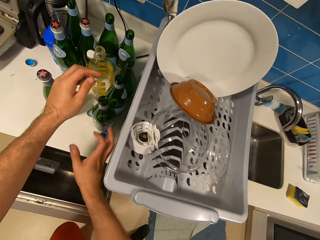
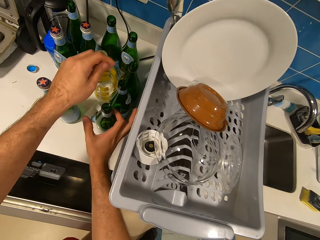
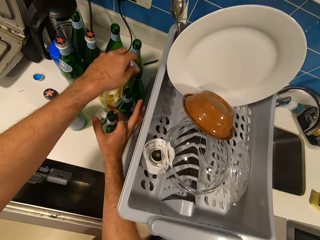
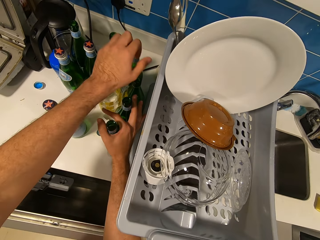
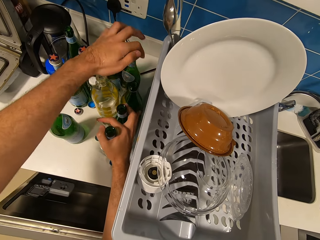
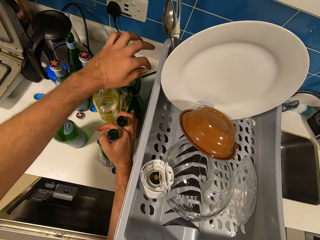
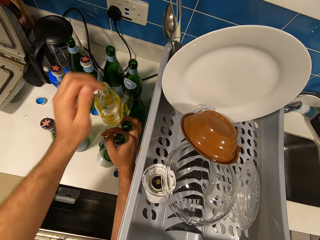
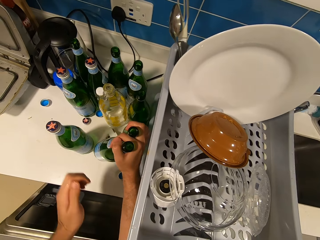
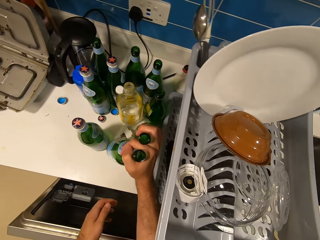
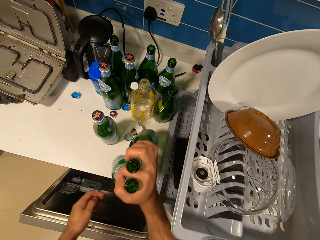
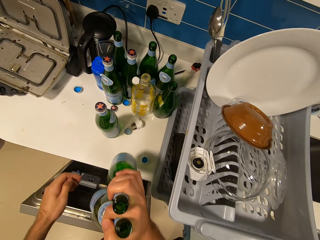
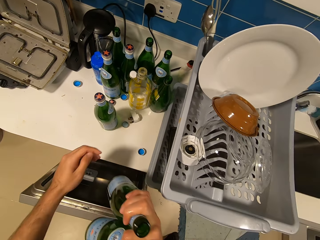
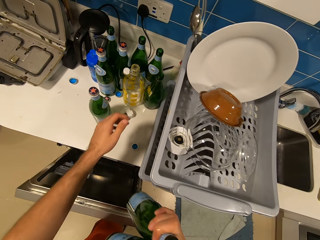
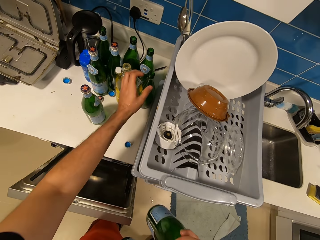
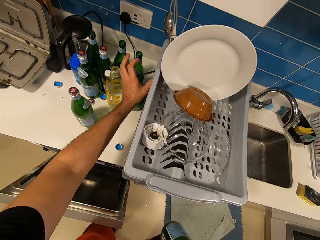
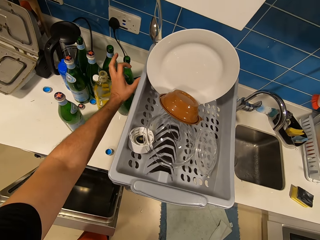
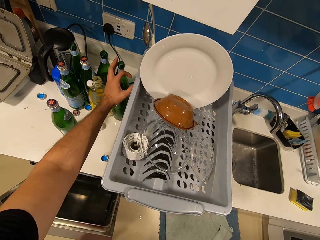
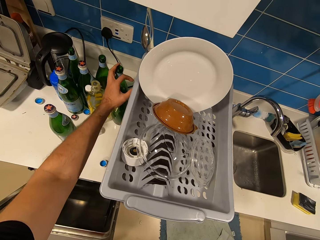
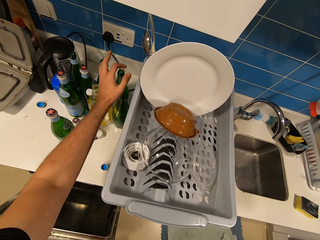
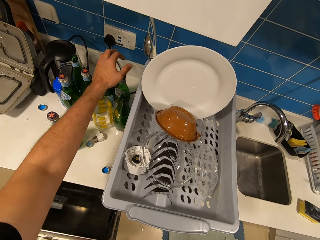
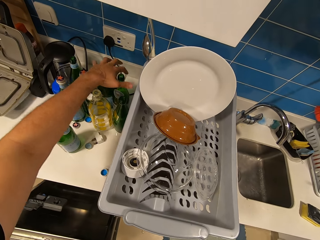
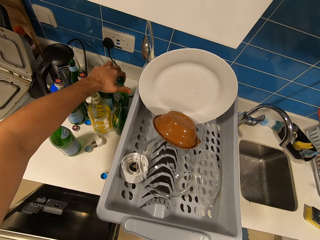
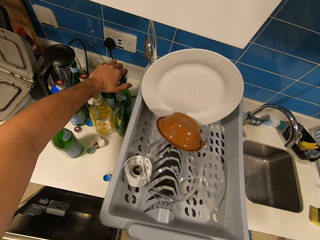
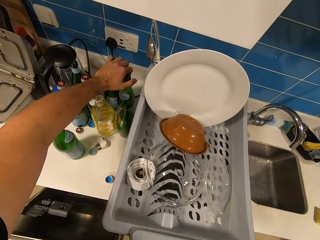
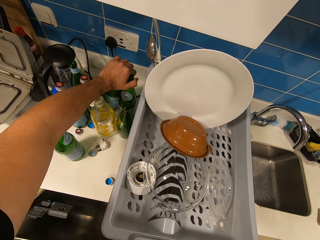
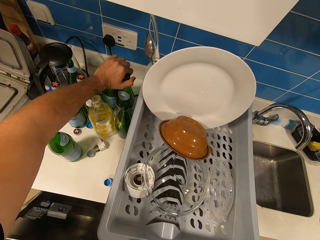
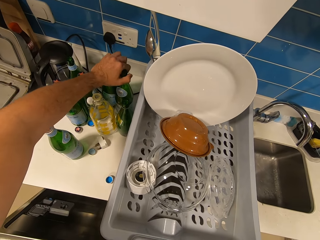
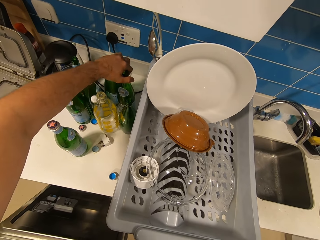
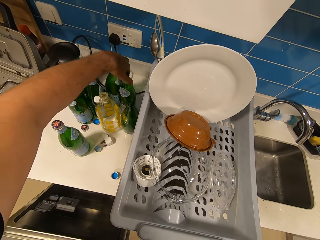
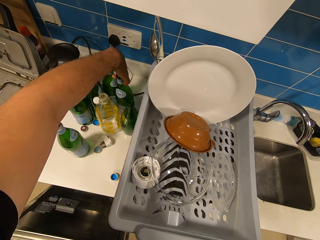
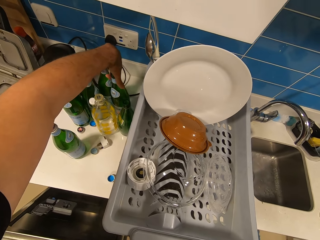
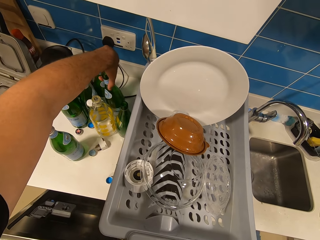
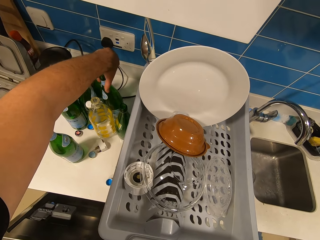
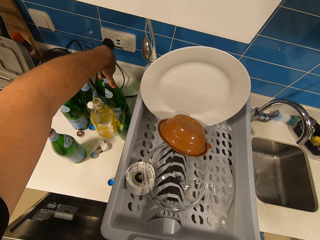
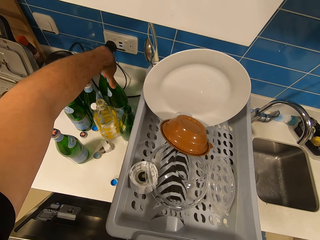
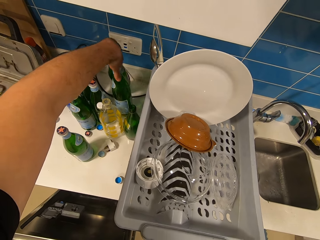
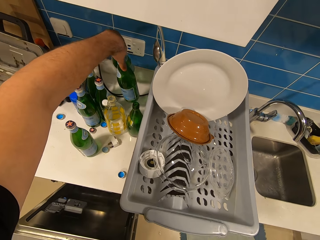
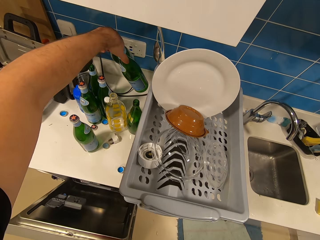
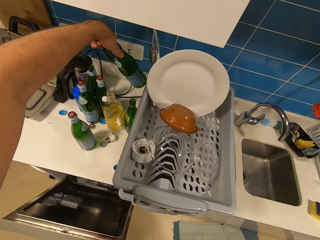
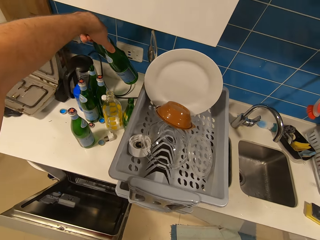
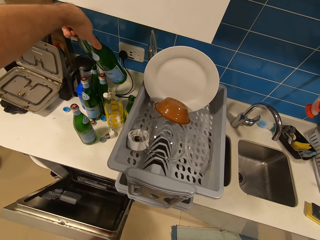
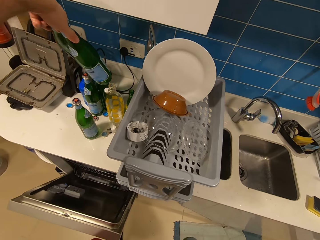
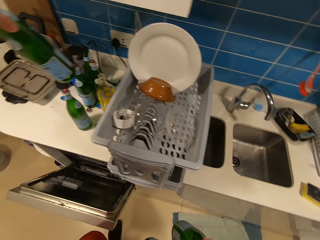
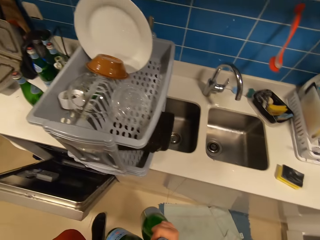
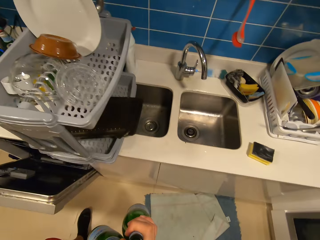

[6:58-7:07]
The camera wearer picks up two bottles on the kitchen slab with his right hand. He picks up two bottles on the kitchen slab with his left hand.

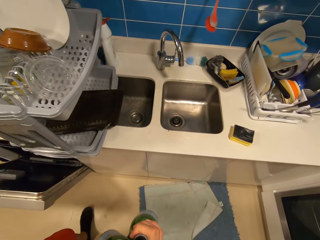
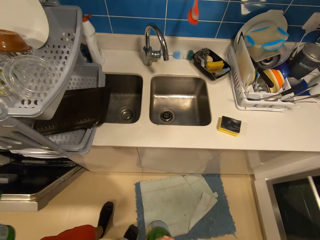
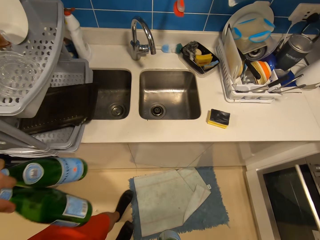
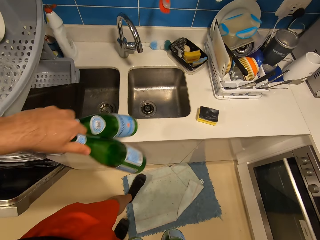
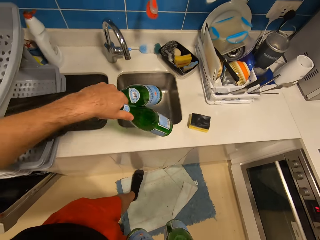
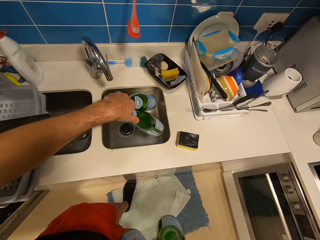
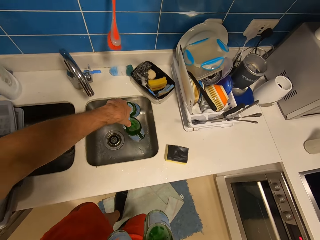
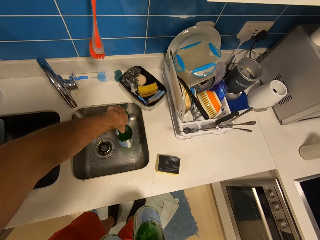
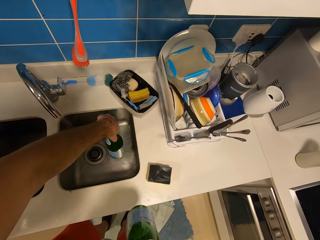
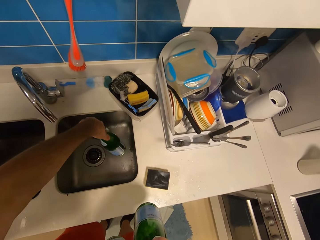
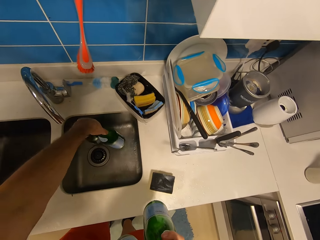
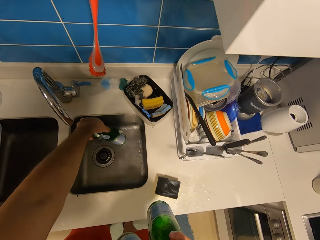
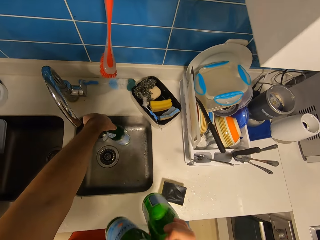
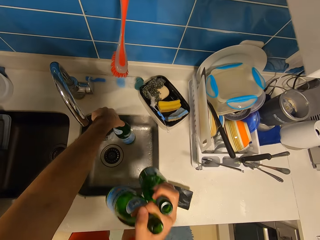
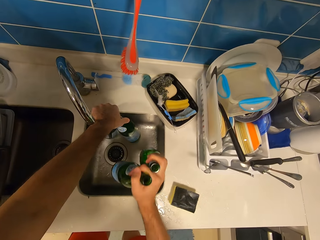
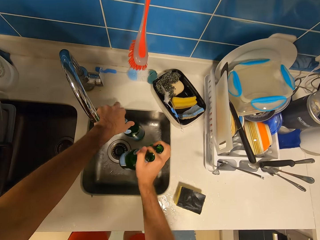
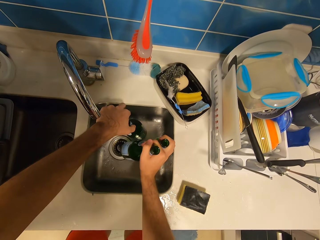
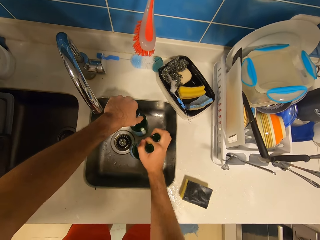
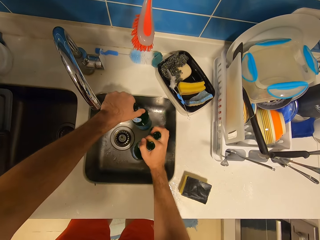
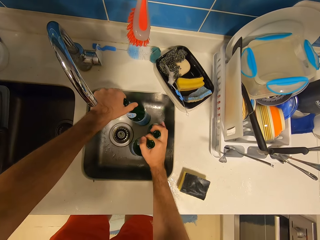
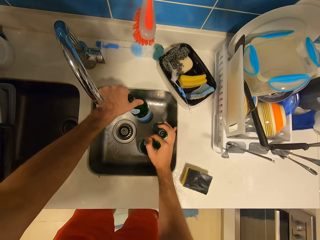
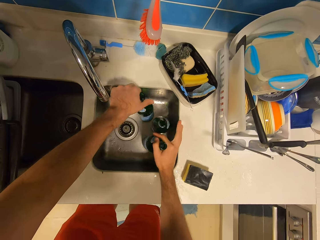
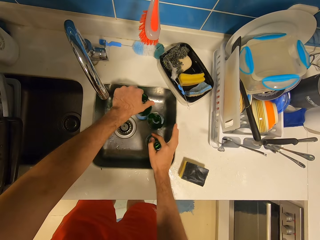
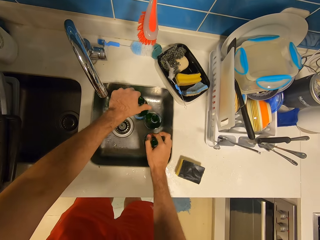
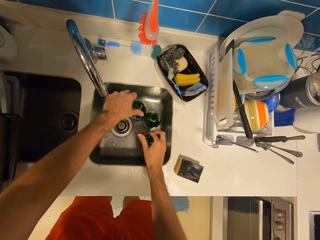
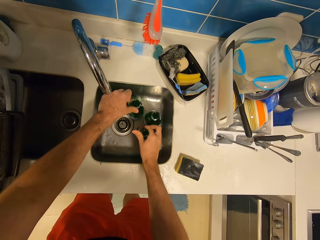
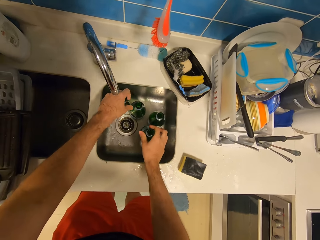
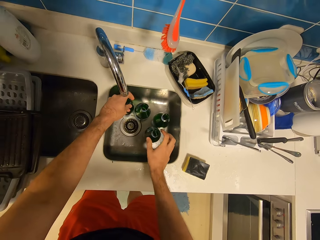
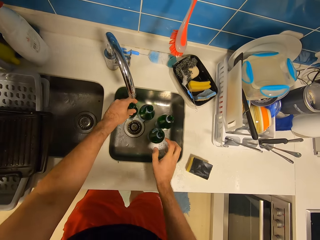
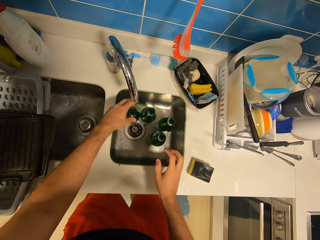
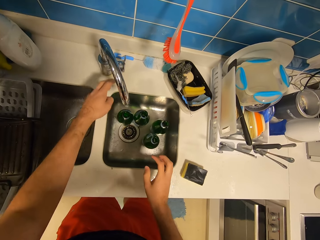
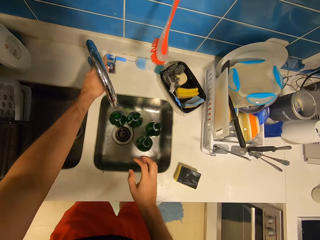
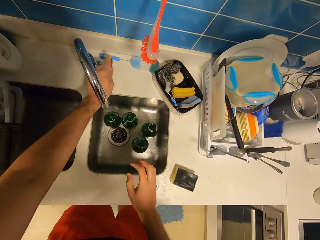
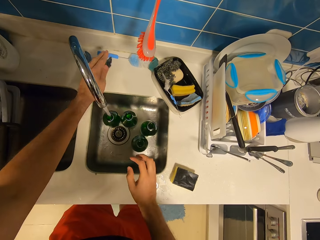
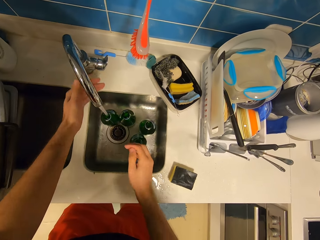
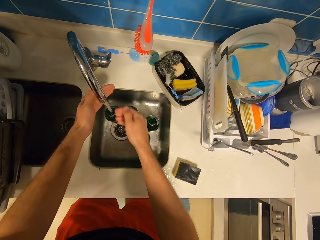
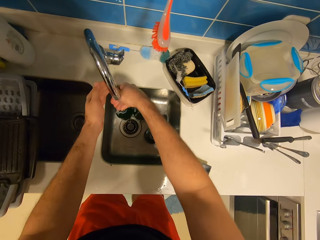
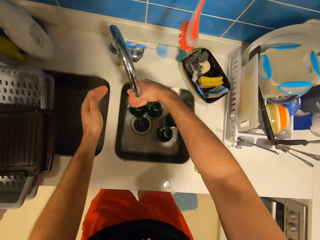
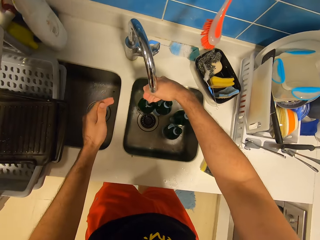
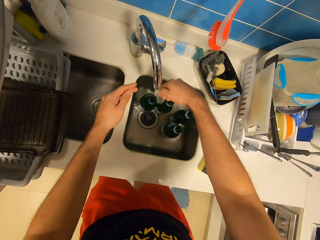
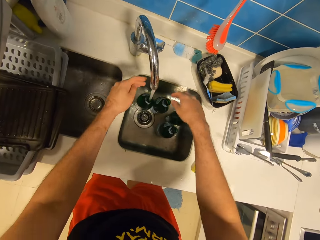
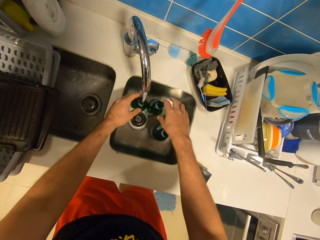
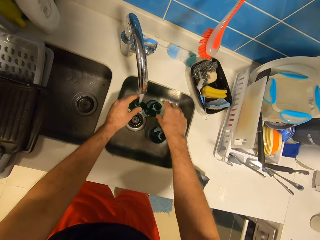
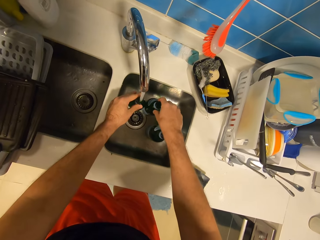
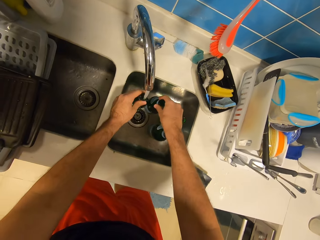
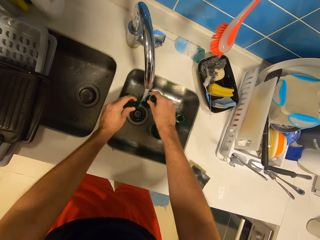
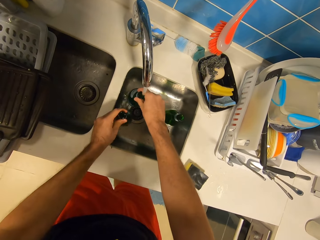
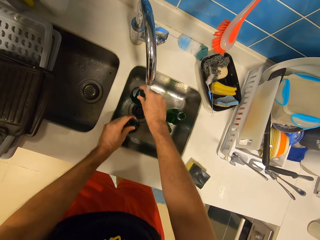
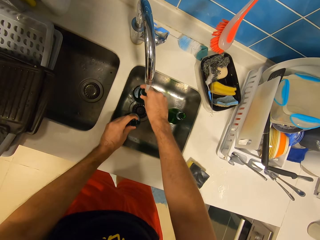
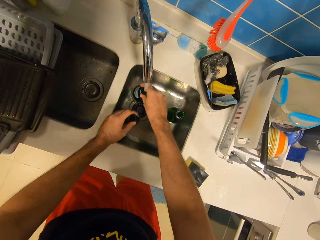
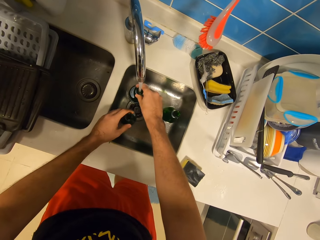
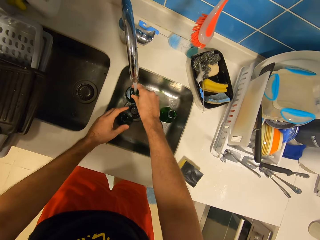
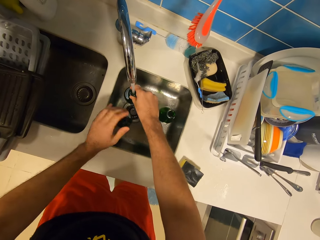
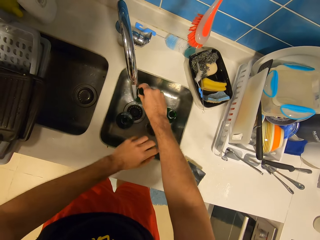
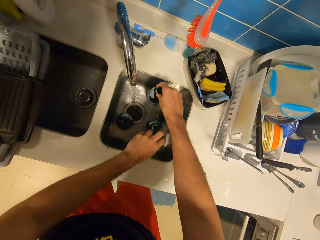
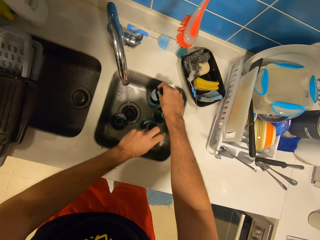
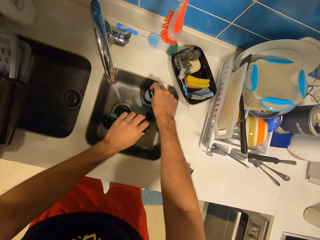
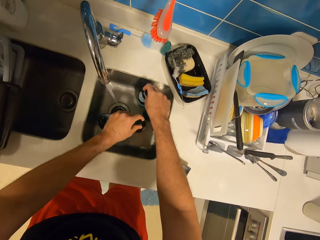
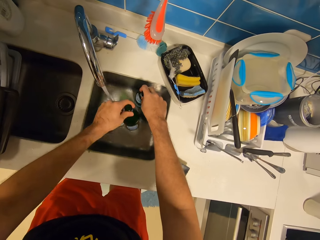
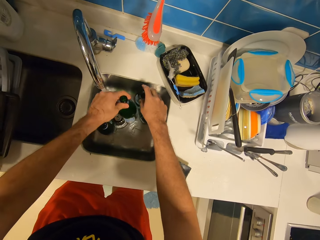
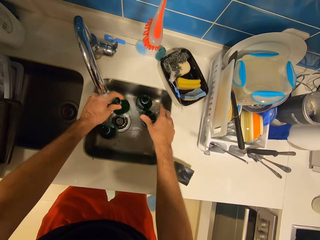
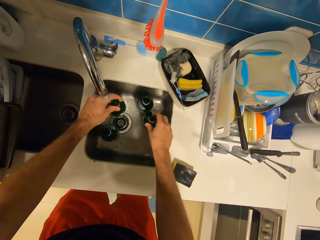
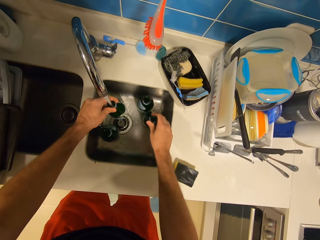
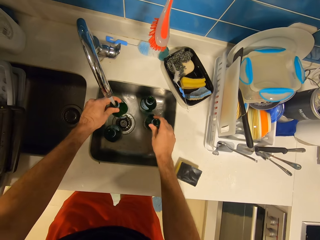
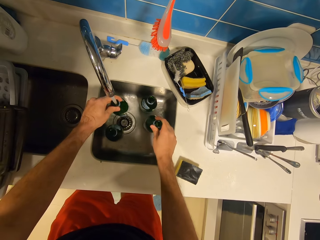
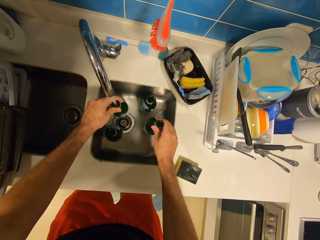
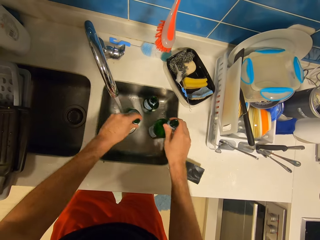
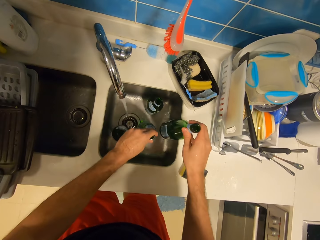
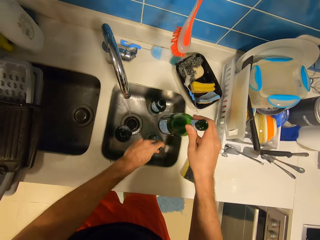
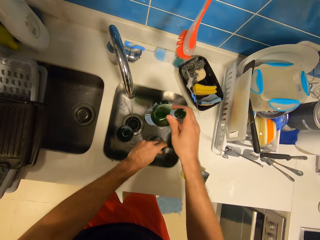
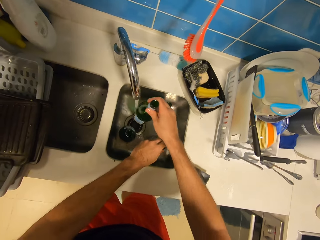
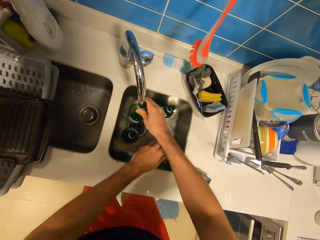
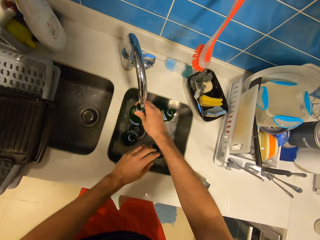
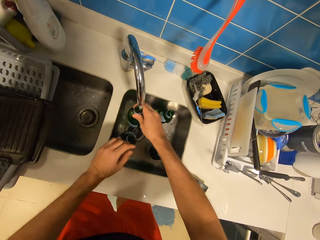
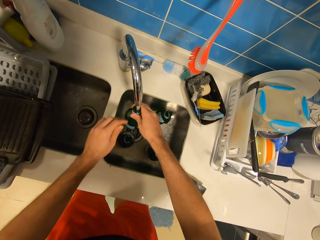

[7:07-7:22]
The camera wearer drops the glass bottles in his left hand in the kitchen sink. He drops the bottles in his right hand in the kitchen sink. He opens the tap with his left hand. He places his right hand under the tap. He fills the bottle in the sink with water.
